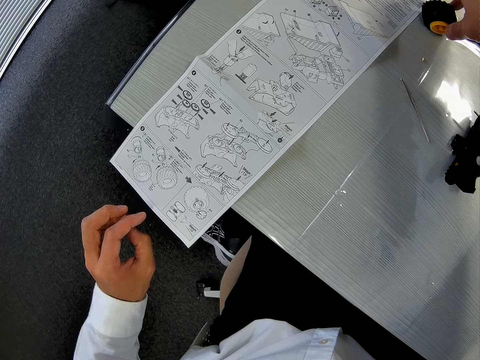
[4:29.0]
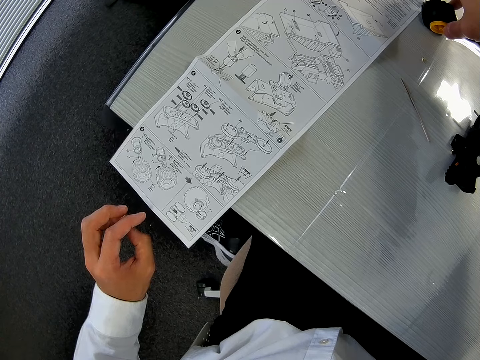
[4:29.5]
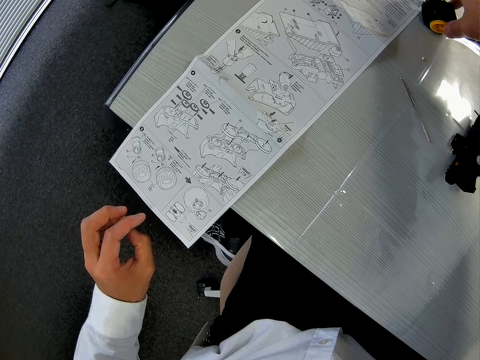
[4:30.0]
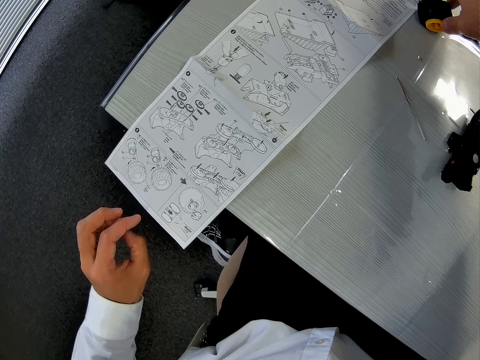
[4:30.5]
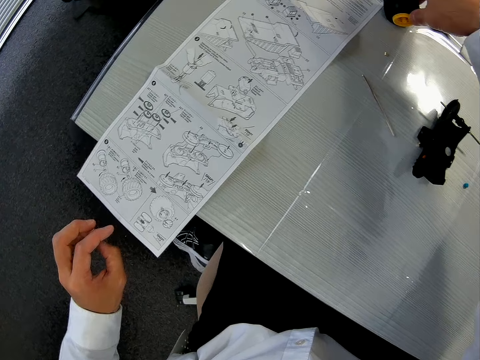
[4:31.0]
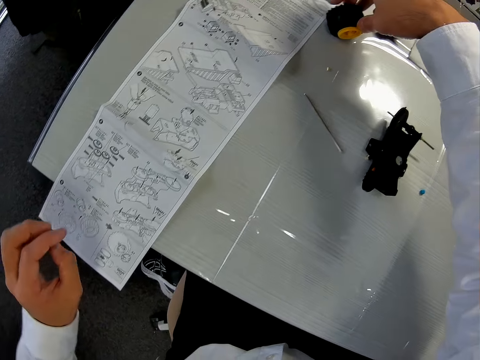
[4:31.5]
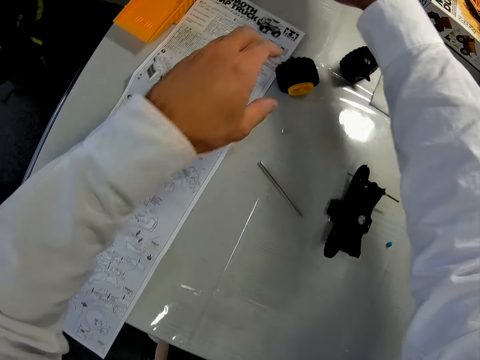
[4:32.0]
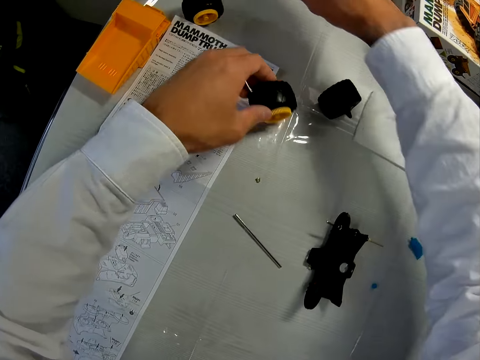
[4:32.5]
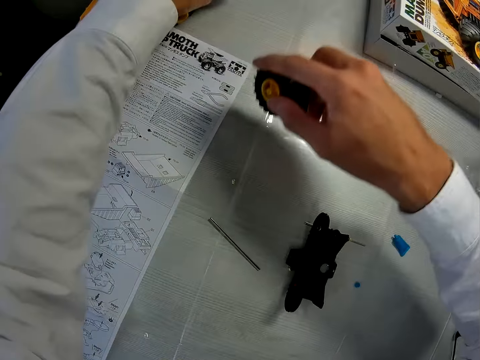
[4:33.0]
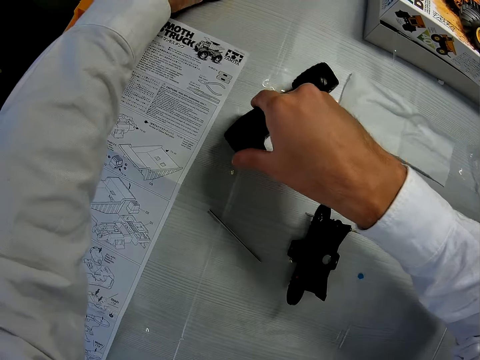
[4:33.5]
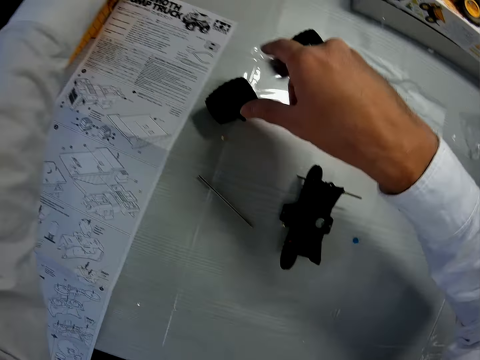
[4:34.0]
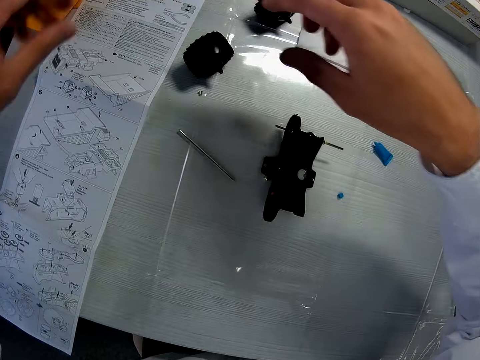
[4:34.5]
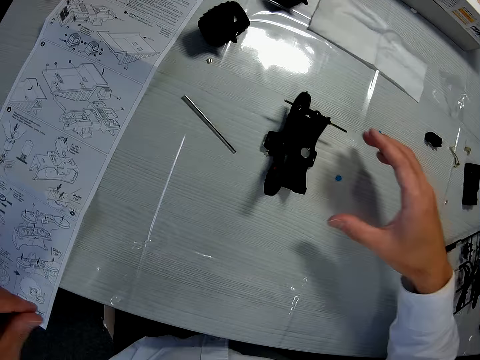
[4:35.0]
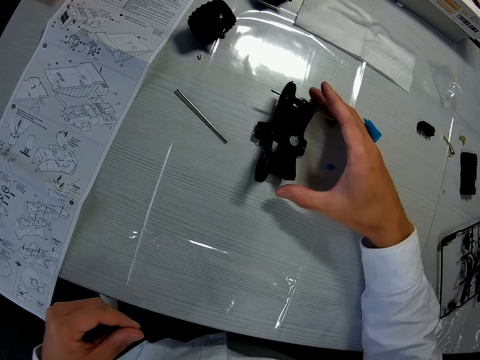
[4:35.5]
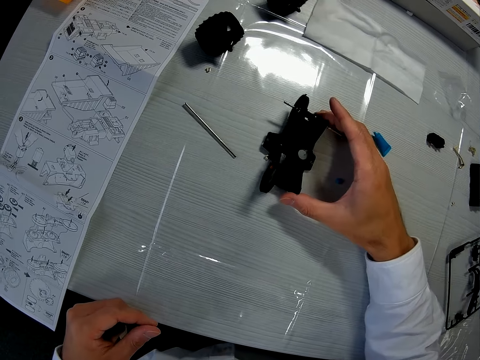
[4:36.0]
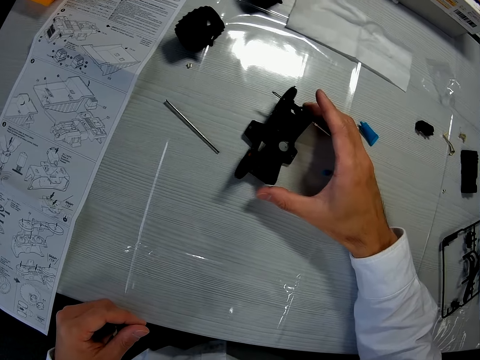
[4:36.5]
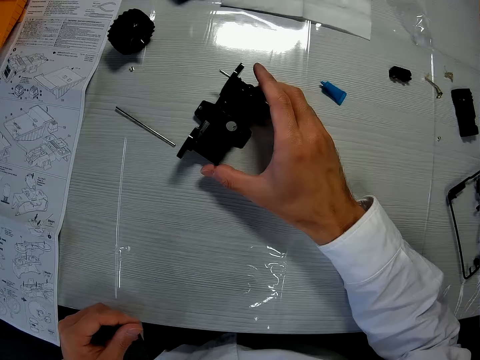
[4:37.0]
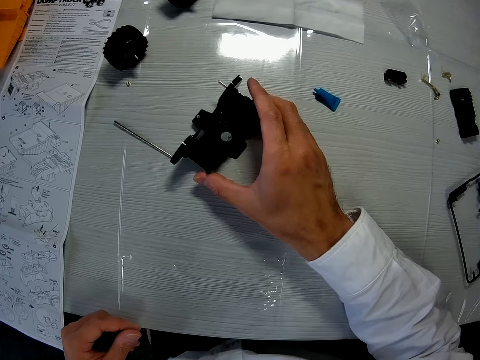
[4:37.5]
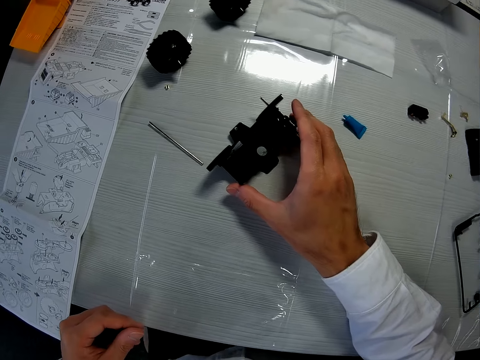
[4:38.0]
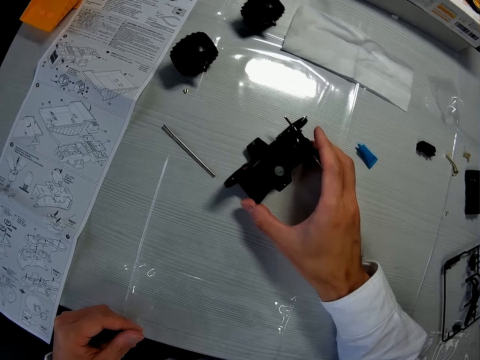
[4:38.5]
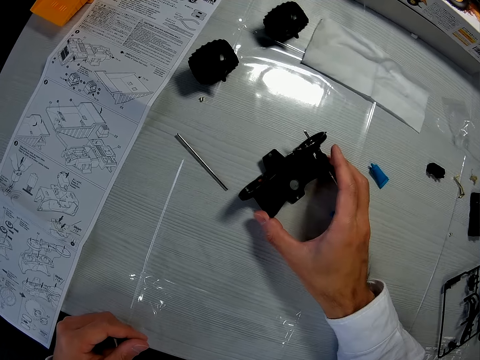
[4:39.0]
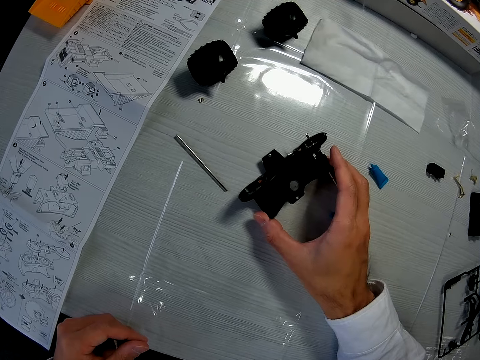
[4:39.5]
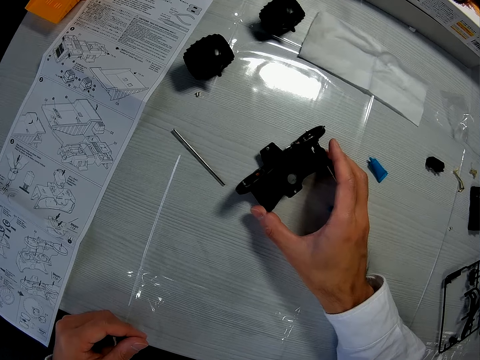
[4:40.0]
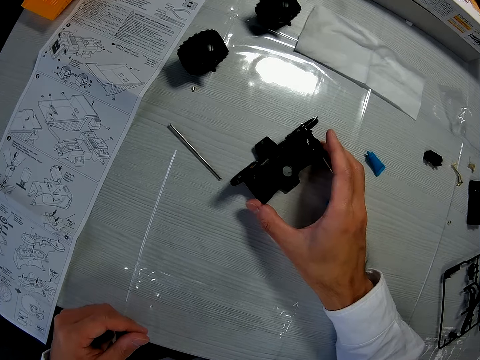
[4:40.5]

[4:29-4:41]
The camera wearer picks up the tyre on the table. They swap the wheel on the table with another one. They put the tyre on the table. They hold the Start Part on the table. They turn the Start Part on the table. They hold the Start Part on the table.

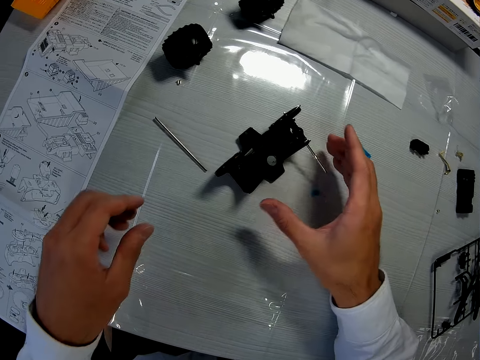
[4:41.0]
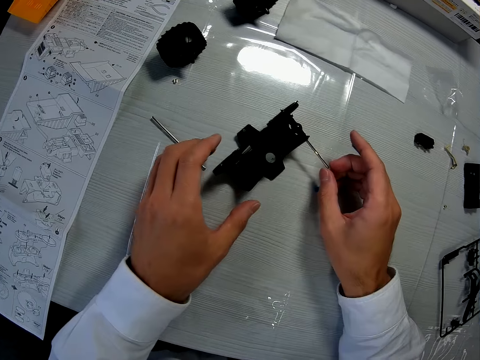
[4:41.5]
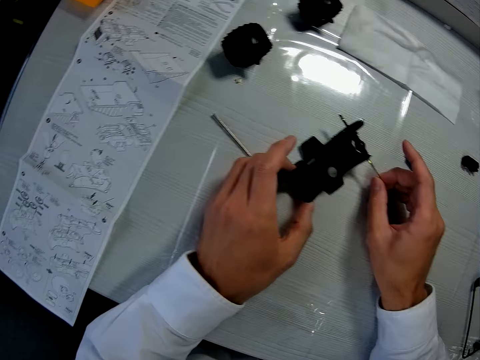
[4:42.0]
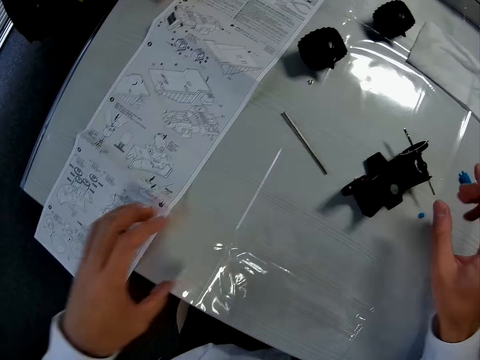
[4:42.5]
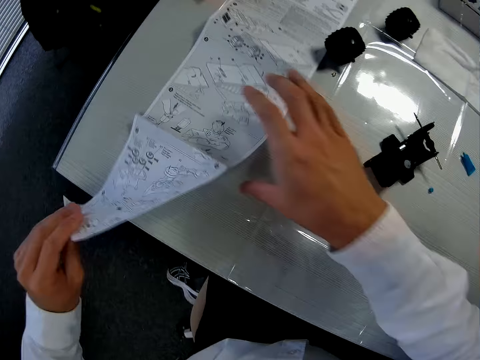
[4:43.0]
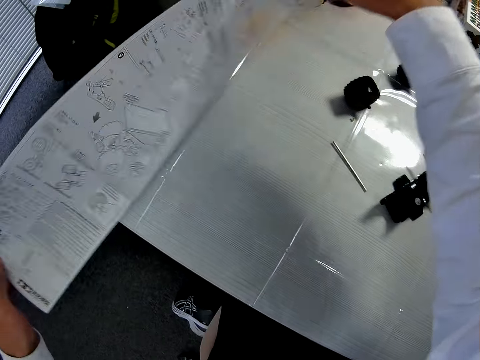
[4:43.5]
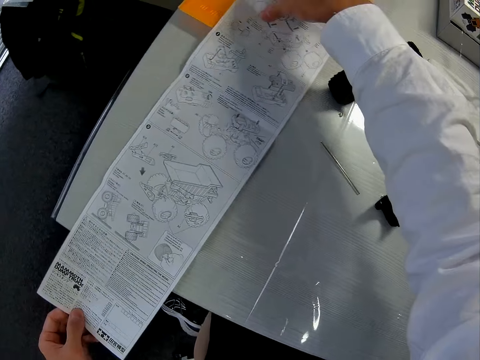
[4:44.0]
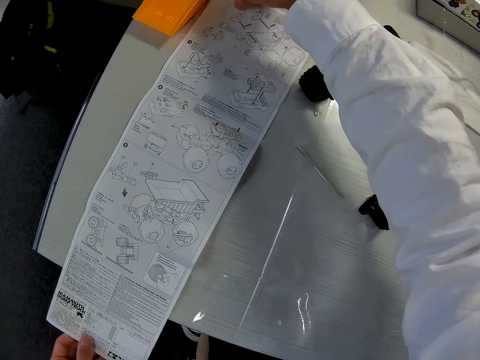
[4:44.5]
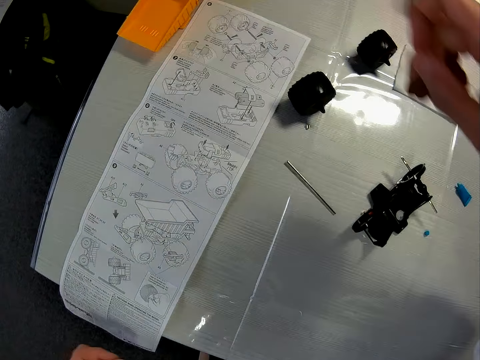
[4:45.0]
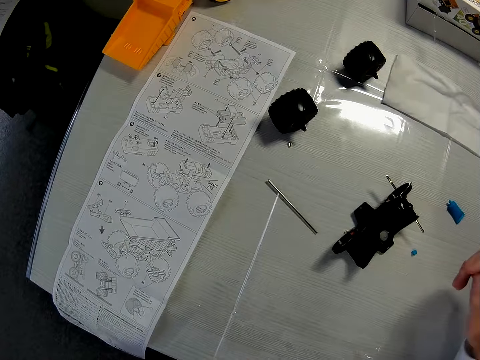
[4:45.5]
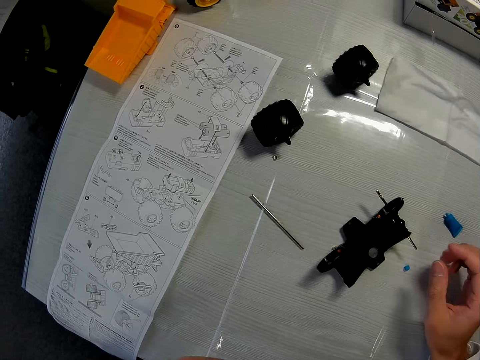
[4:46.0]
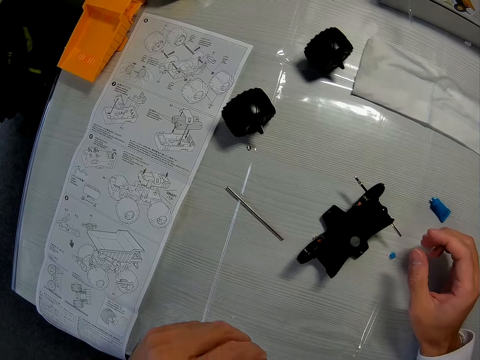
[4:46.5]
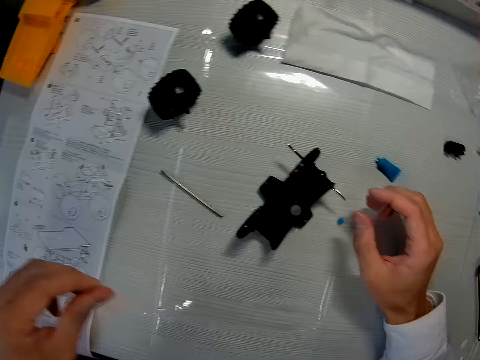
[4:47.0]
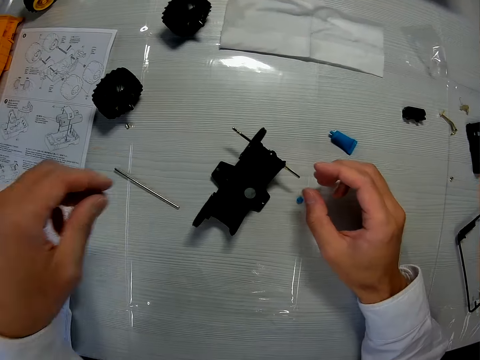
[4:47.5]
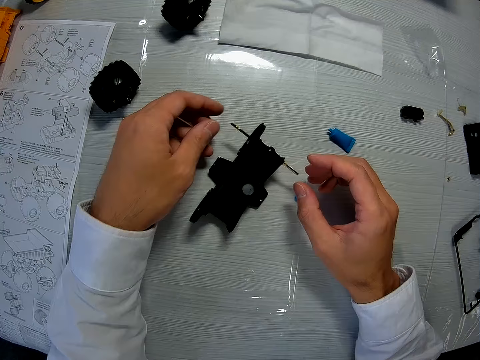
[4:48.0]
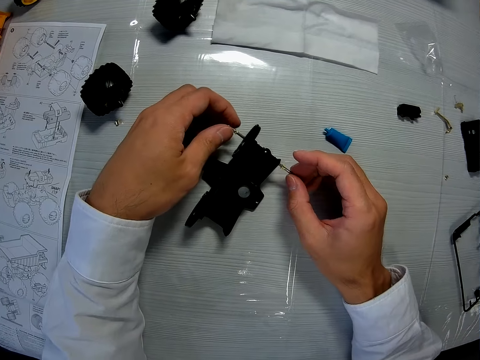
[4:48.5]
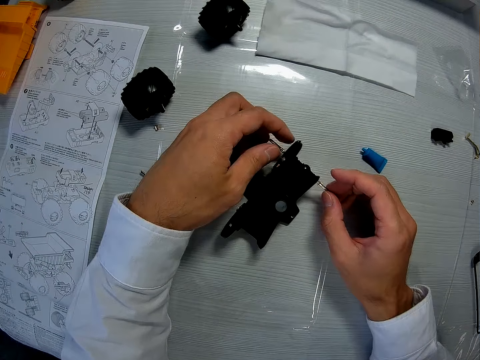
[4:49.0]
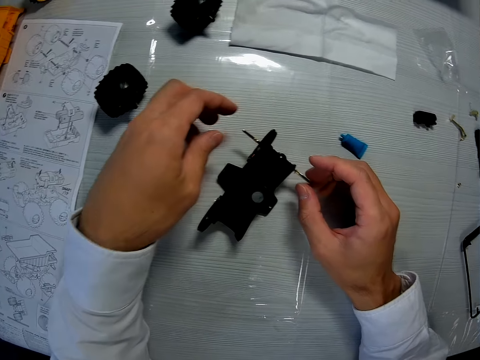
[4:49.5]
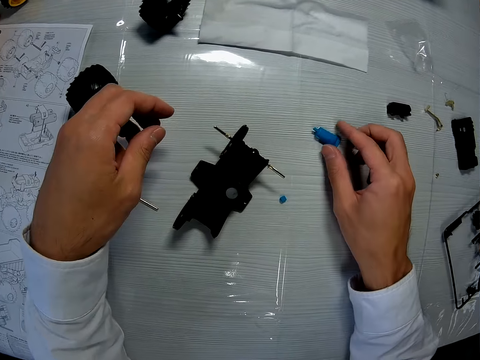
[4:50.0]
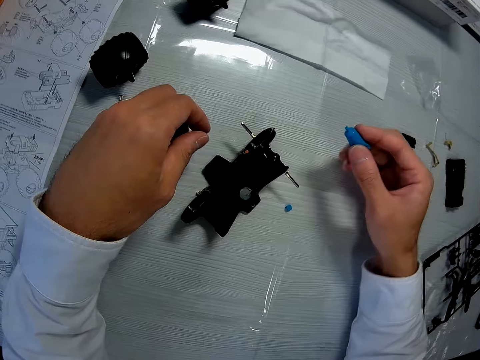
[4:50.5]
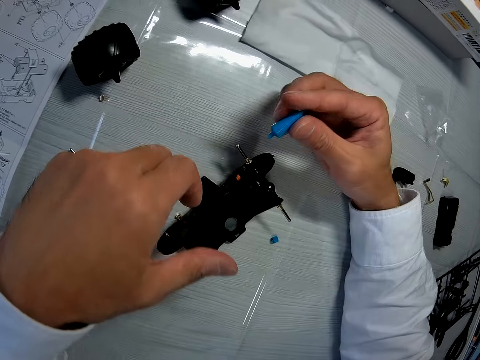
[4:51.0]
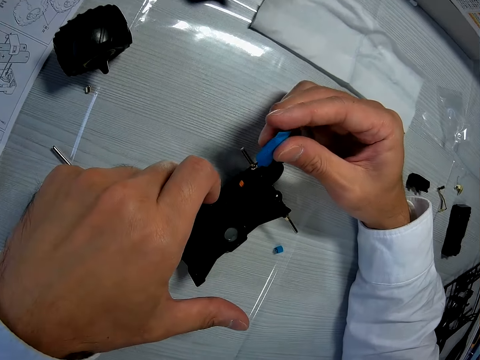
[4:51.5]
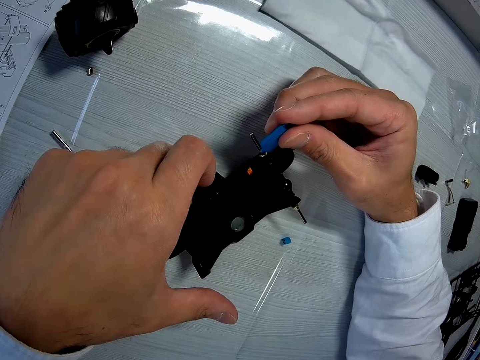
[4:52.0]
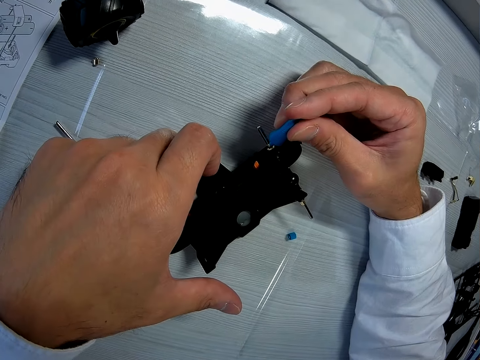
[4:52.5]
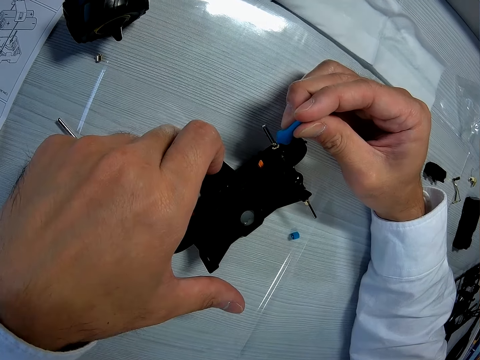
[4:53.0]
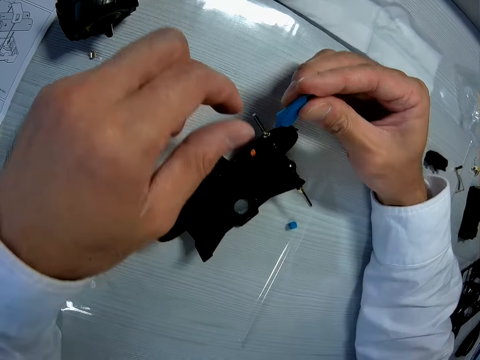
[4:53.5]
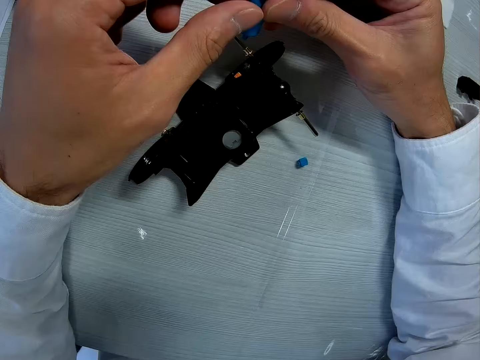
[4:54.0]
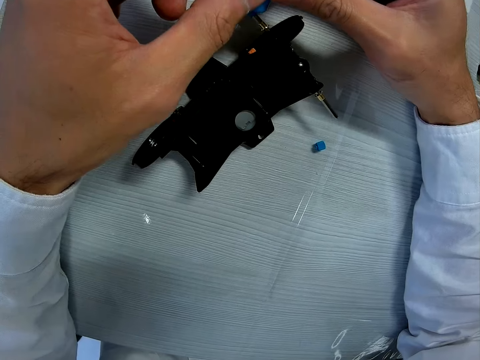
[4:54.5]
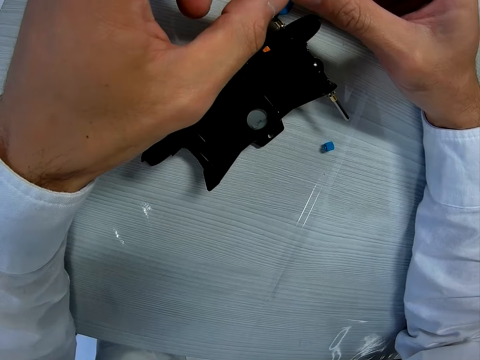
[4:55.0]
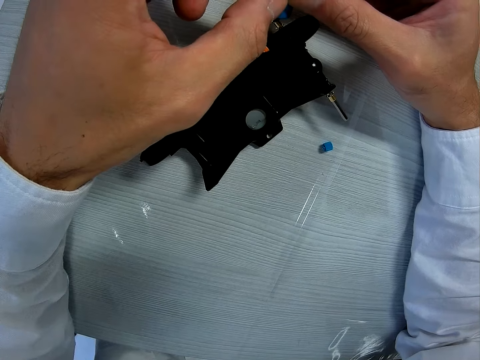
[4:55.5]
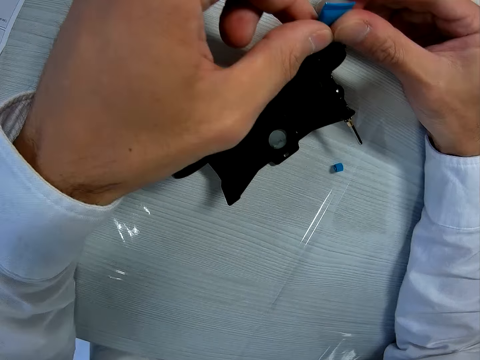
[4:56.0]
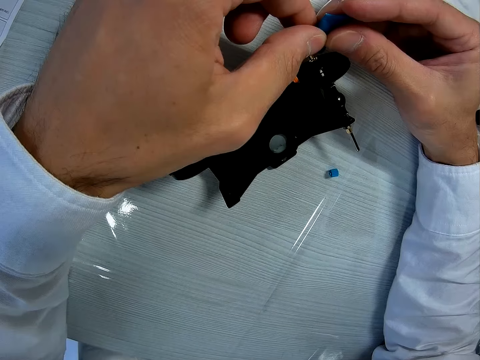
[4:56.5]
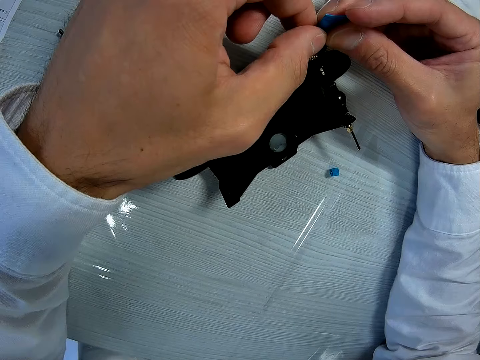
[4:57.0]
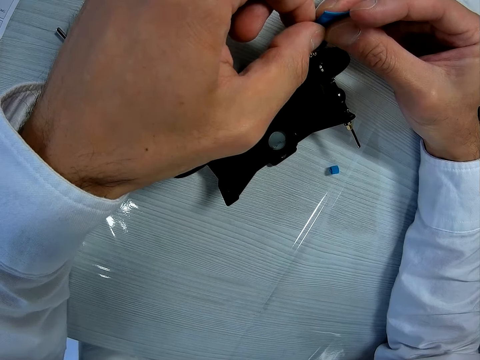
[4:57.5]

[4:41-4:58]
The camera wearer holds the axle shaft. He adjusts the bearing of the toy car. He picks up the paper or manual on the table. He flips the manual to the back on the table. He puts the paper on the table. He places his hand on the table. He adjusts the mechanism on the table. He holds the part of the toy. He lifts his hands from the part of the toy. He picks up an oil. He picks up a car model from the table. He applies the oil to the mechanism. He fixes the car model on the part of the toy. He holds the model of the car.
